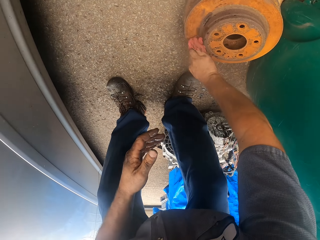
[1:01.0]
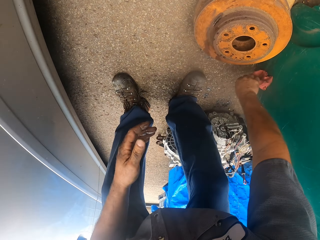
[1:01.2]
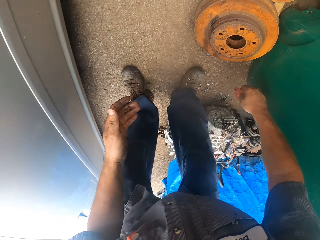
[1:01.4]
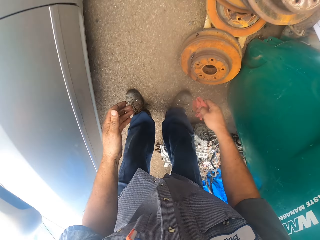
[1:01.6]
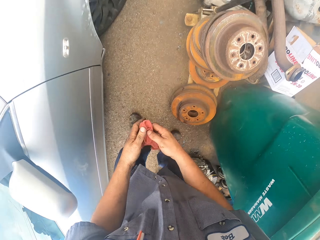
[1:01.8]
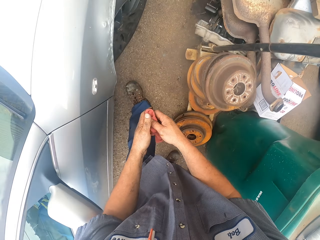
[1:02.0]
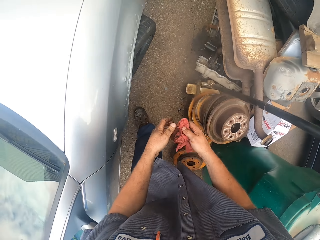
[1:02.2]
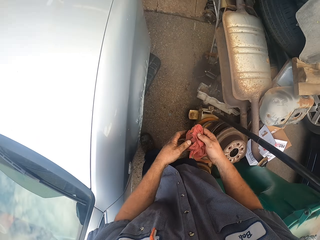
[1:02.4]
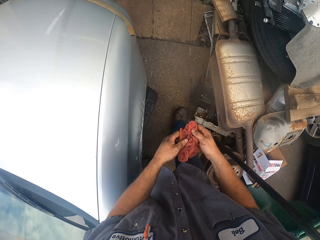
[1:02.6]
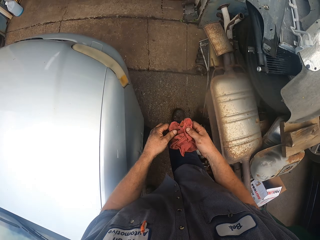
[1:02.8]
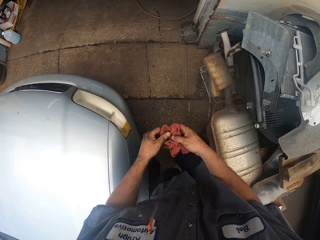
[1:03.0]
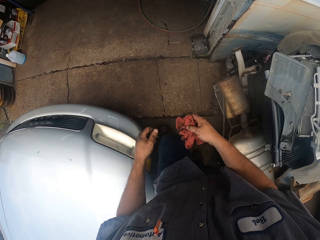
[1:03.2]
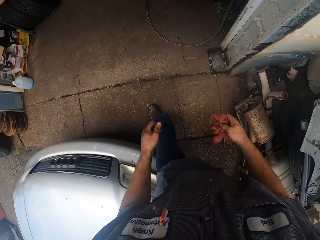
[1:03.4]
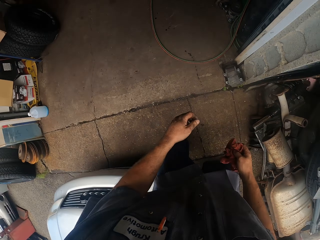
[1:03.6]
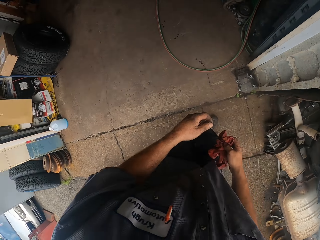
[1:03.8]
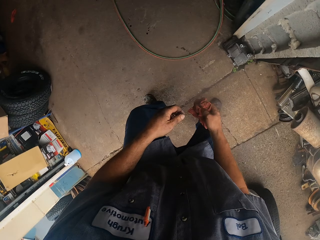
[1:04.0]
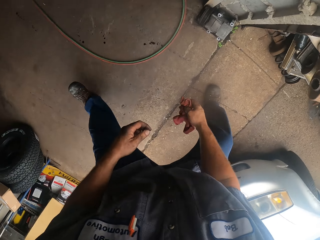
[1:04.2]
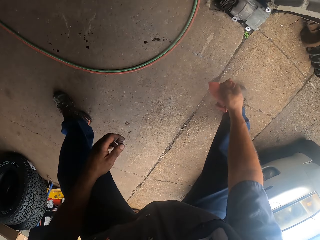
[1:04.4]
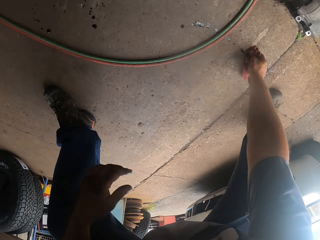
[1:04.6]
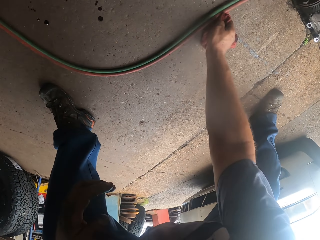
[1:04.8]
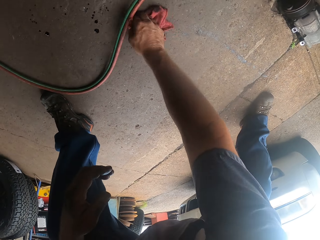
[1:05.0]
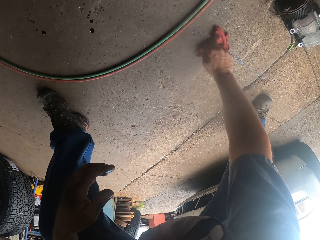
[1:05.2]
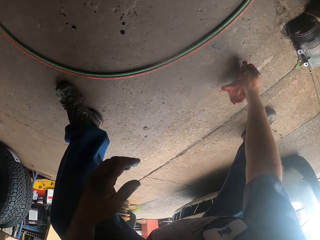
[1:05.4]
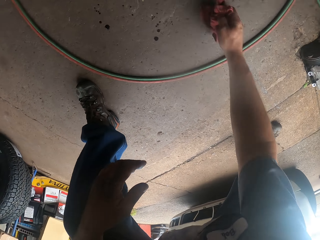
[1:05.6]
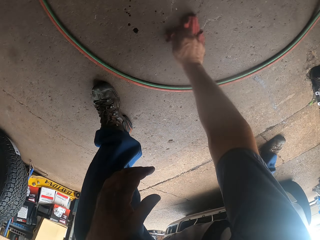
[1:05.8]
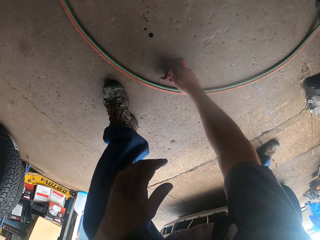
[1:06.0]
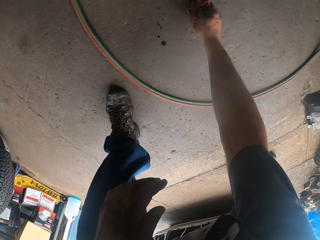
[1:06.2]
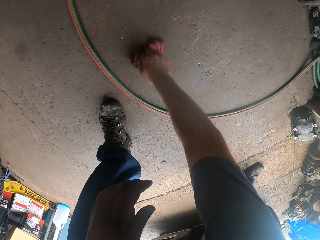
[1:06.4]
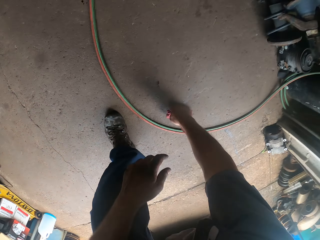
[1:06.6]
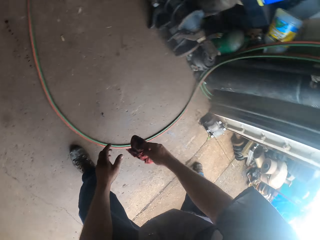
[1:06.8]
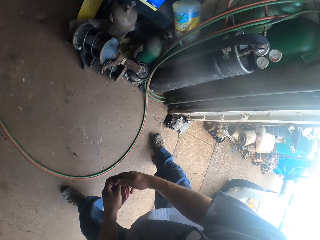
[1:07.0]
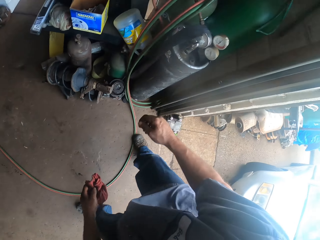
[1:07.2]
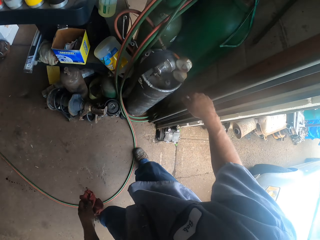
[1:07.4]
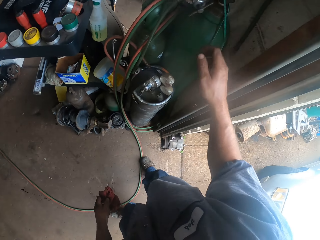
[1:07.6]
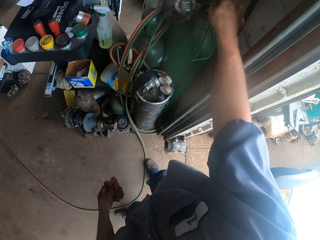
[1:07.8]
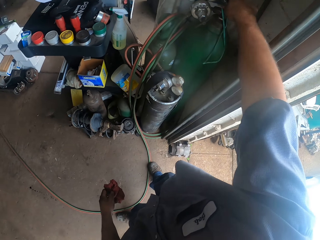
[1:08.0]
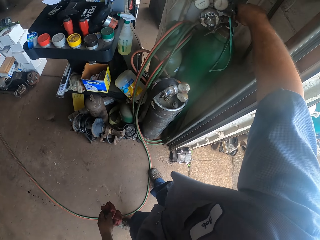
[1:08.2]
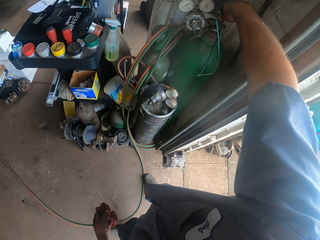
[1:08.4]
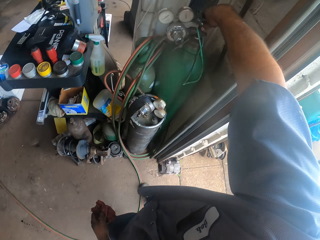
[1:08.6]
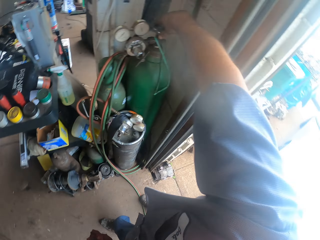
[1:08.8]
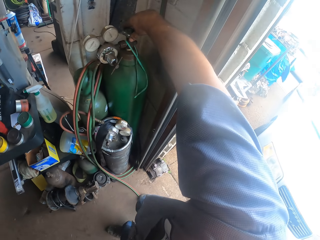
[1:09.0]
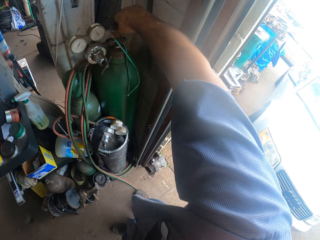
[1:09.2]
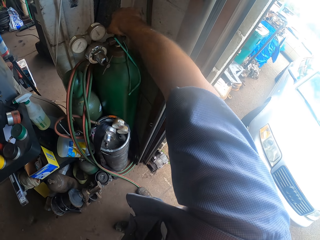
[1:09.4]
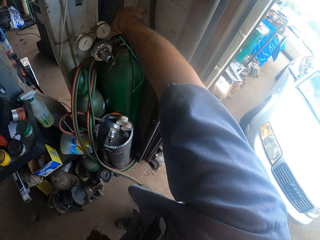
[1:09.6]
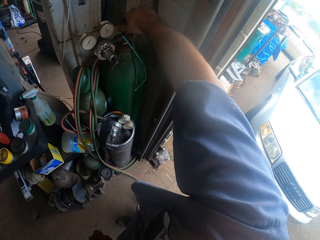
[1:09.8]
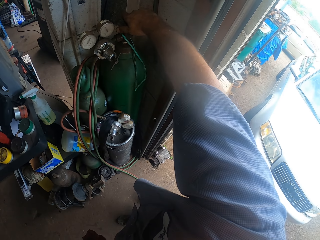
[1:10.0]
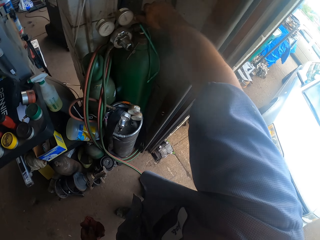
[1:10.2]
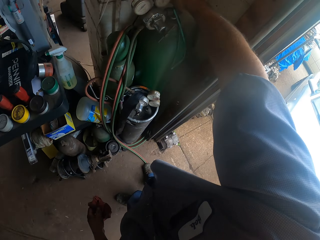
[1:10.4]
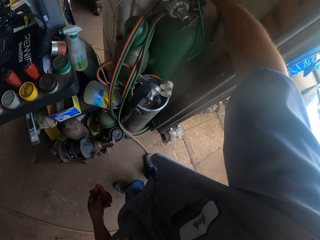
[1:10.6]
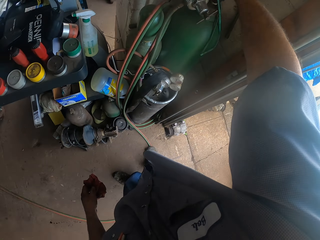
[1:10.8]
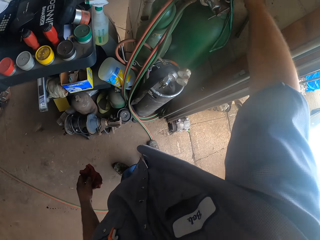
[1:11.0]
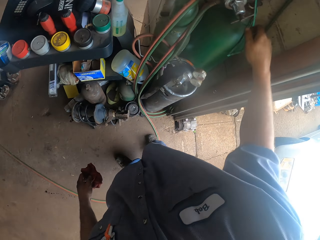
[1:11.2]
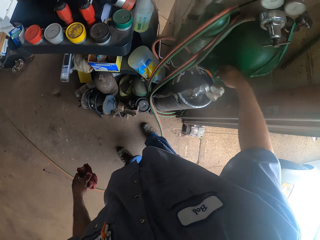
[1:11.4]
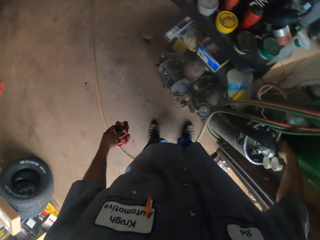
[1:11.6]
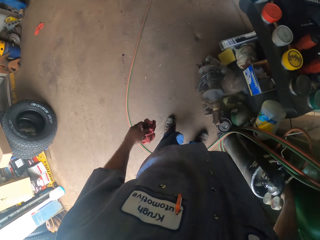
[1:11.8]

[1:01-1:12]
The camera wearer wipes the rim with a towel. They walk around the garage. They wipe the dirty oil on the floor with the towel. They tighten the knobs. They close the gas cylinder.

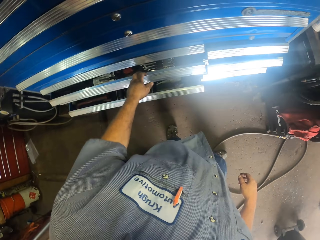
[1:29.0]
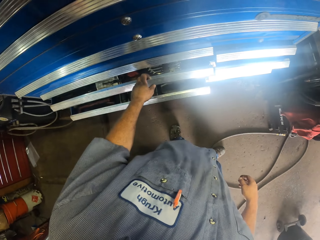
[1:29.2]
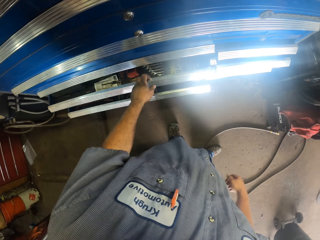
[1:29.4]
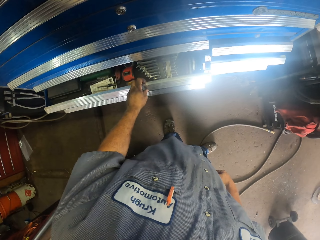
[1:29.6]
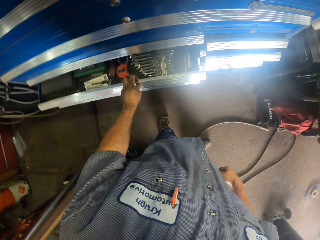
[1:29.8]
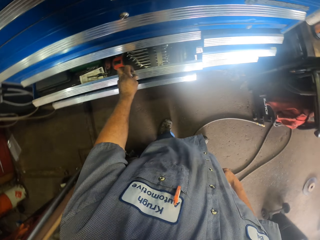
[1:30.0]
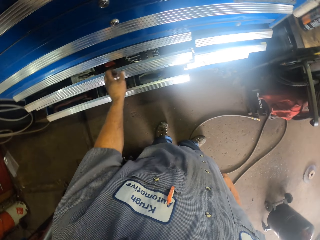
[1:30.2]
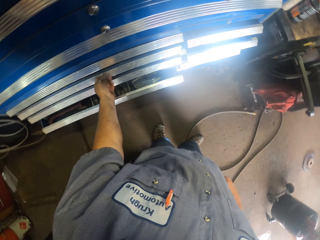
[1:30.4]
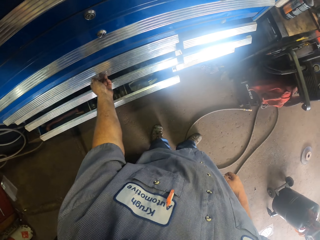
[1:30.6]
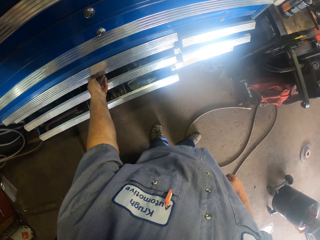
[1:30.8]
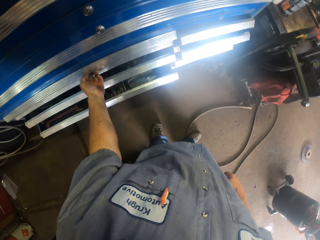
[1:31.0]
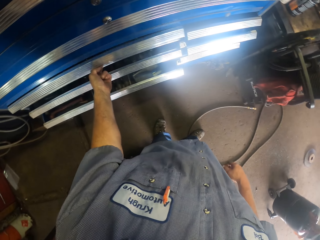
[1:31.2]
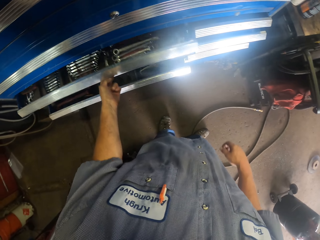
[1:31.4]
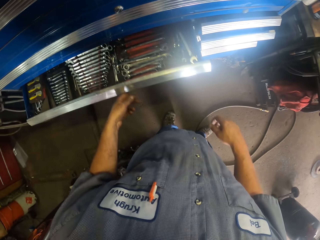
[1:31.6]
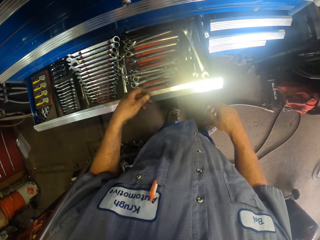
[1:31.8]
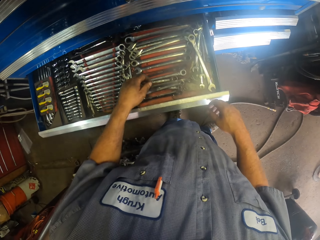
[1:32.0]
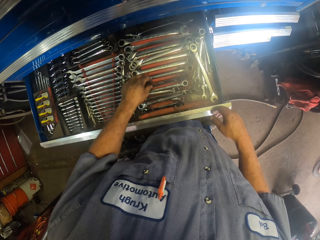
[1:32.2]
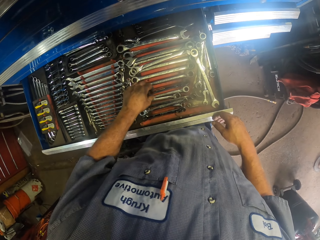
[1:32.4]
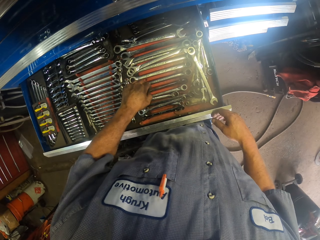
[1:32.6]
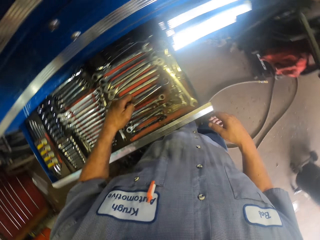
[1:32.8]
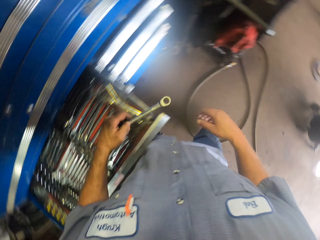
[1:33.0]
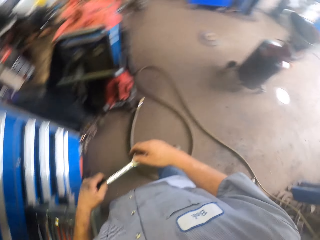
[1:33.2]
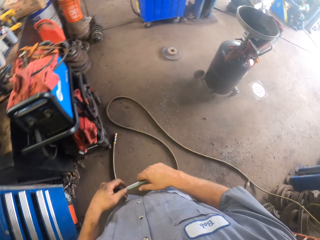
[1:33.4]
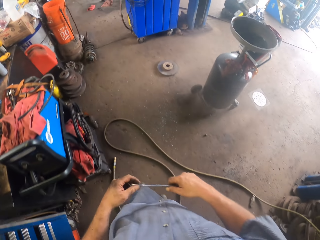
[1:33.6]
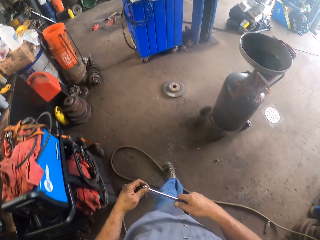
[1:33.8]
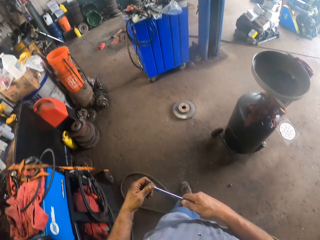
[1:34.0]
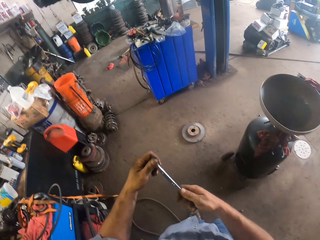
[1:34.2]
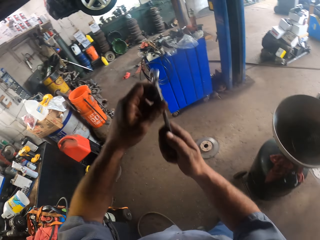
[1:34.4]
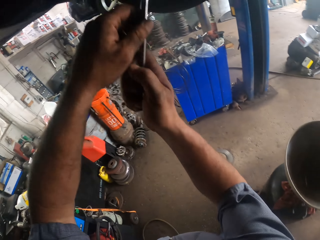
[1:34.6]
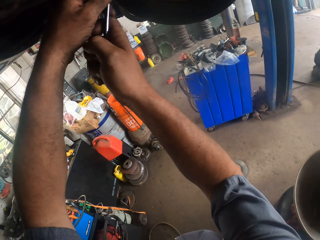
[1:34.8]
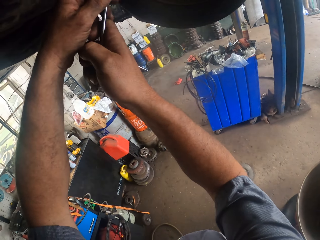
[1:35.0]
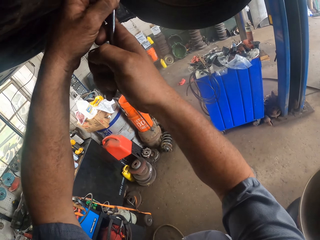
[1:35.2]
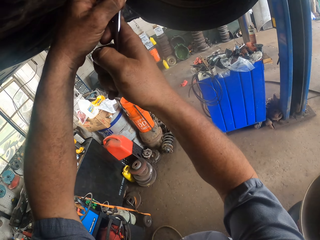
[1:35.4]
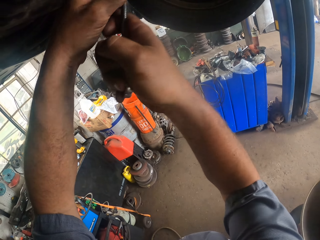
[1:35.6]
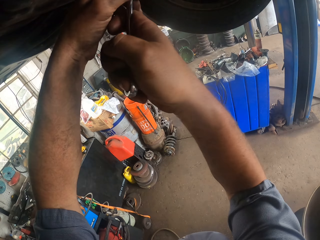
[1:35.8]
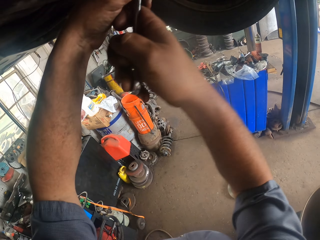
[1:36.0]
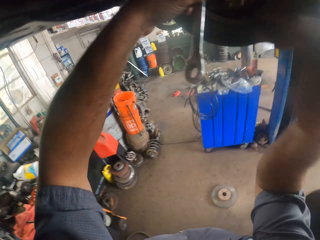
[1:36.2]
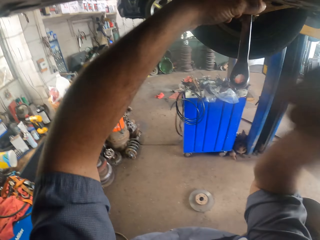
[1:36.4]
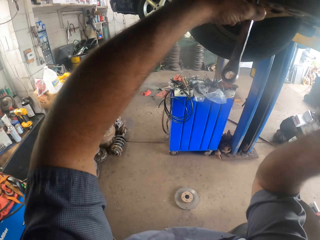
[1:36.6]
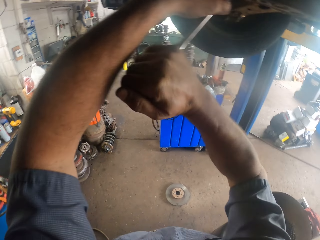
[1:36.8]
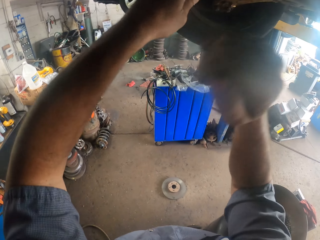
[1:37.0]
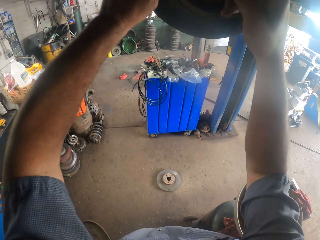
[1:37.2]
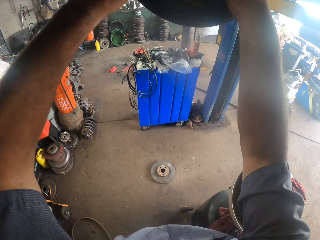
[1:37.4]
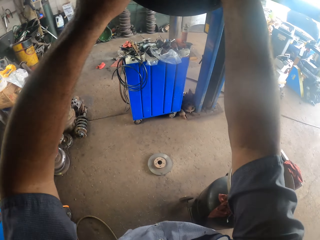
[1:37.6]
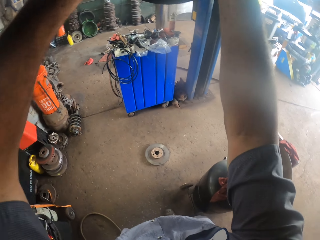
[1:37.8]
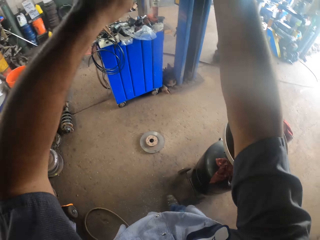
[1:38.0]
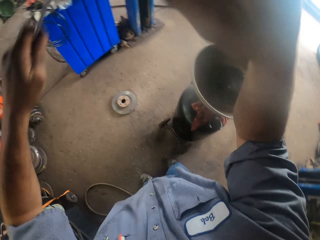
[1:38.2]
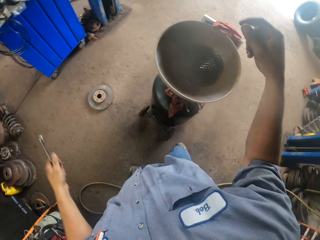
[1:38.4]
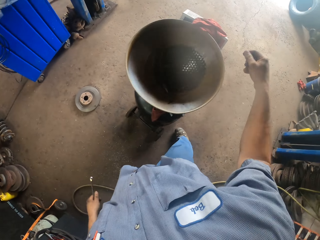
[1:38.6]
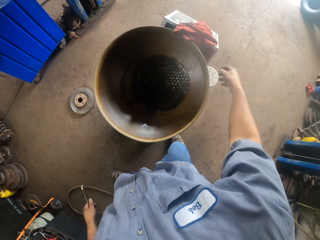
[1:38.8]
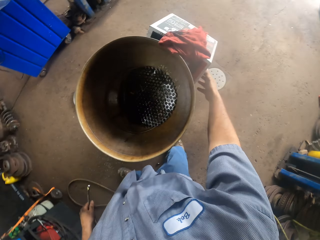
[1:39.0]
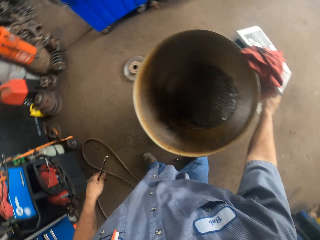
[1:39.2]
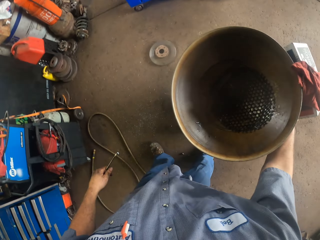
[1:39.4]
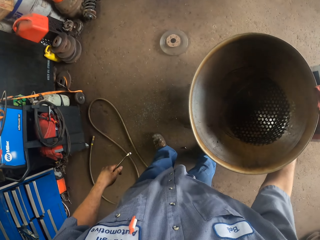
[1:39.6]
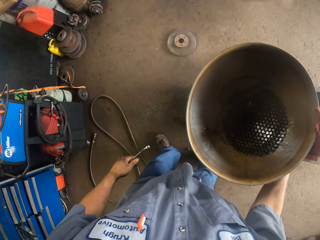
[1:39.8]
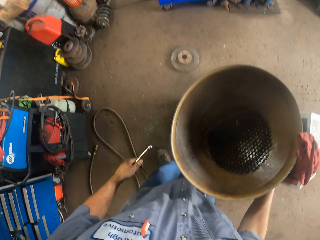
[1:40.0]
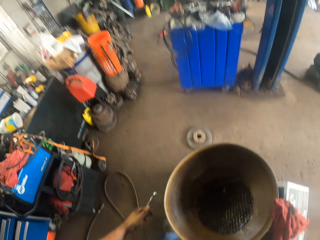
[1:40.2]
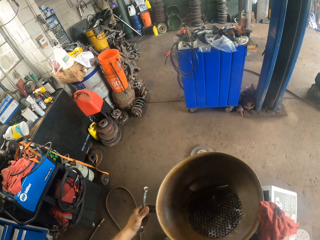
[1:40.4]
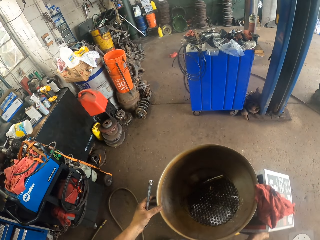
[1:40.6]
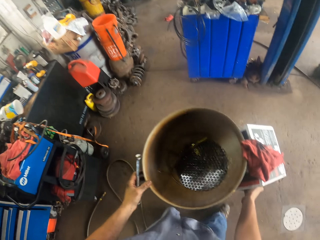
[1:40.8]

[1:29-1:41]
The camera wearer moves the drawers. They look at the drawer. They pick up the spanner from the drawer. They look around the garage. They walk around the garage. They loosen the bolt with the spanner. They move the trolley drum on the floor.
